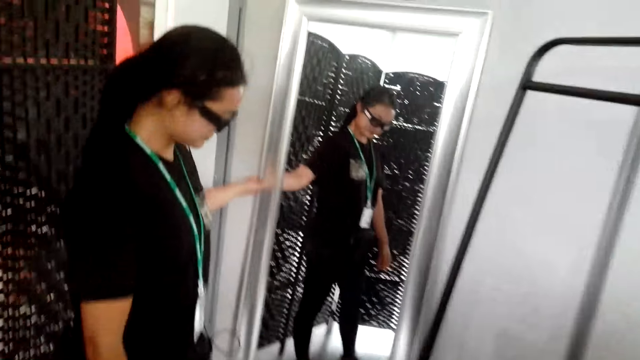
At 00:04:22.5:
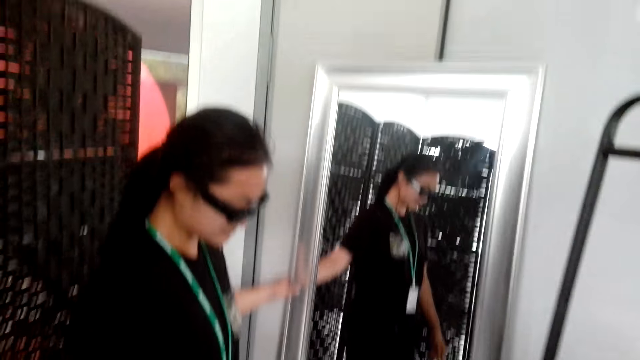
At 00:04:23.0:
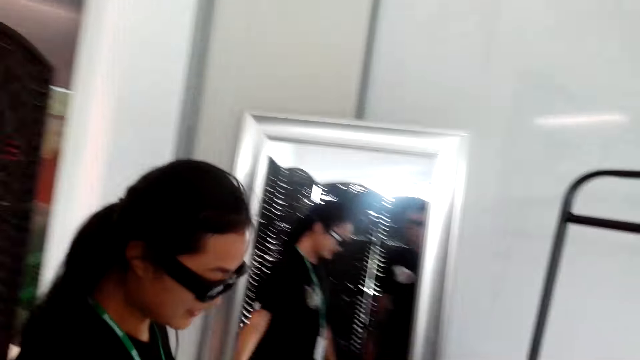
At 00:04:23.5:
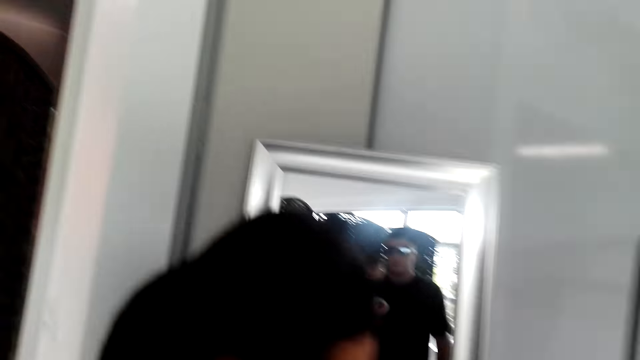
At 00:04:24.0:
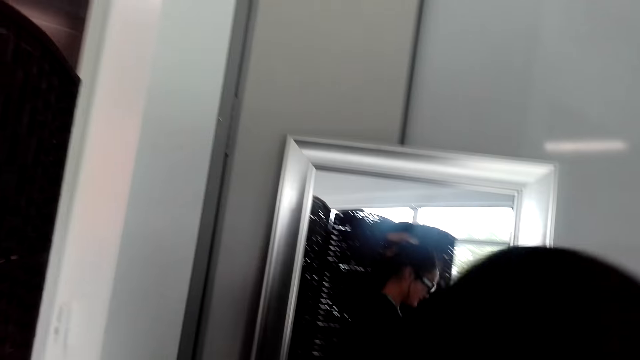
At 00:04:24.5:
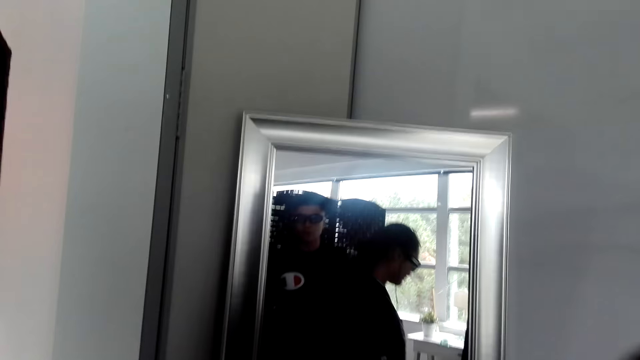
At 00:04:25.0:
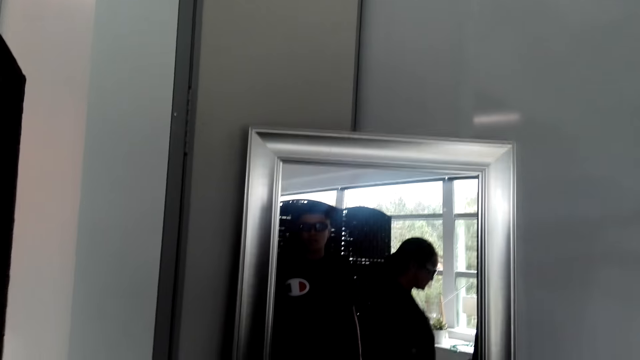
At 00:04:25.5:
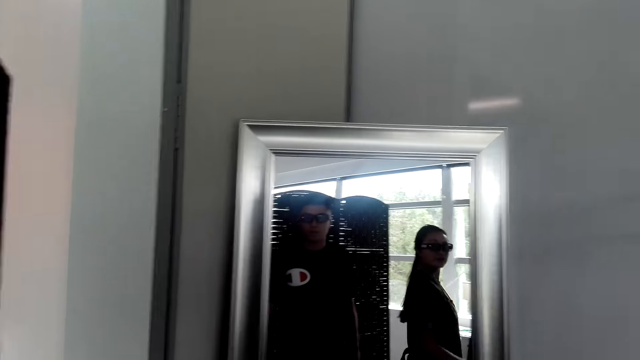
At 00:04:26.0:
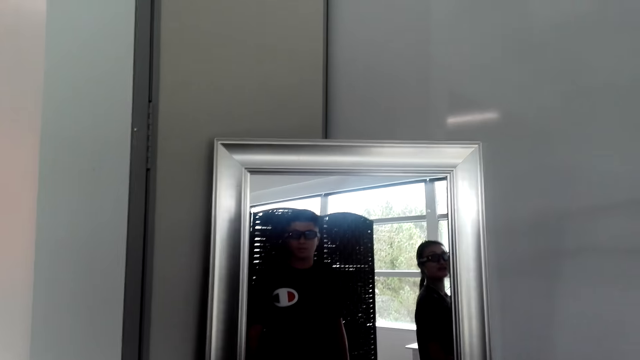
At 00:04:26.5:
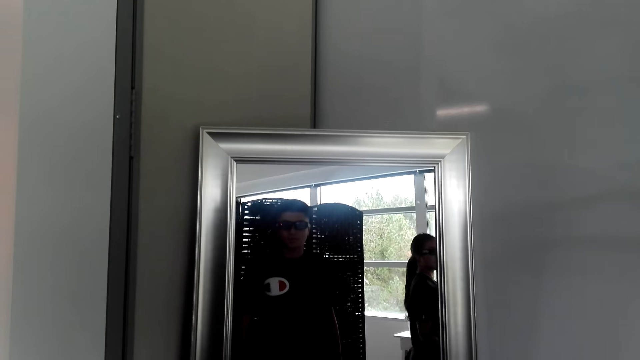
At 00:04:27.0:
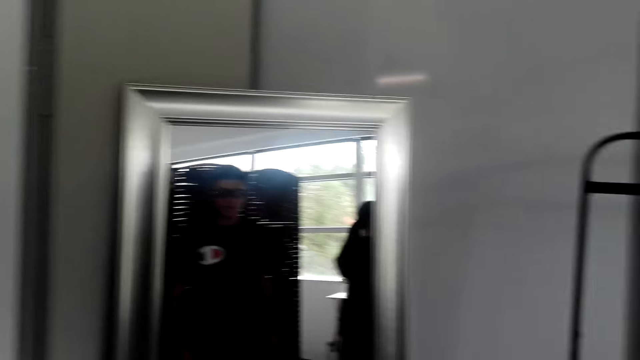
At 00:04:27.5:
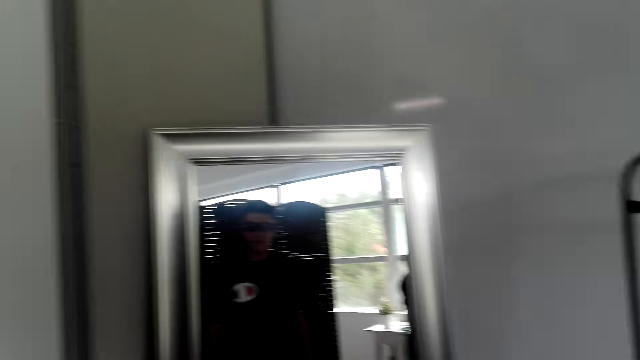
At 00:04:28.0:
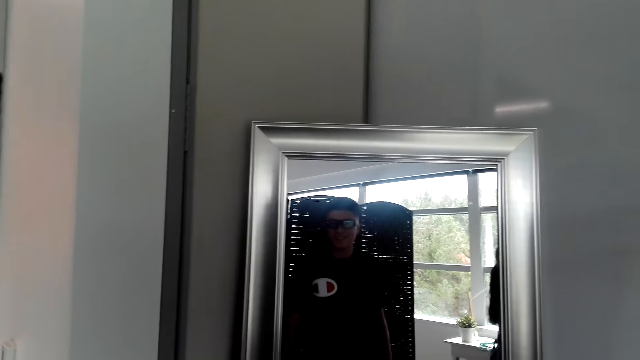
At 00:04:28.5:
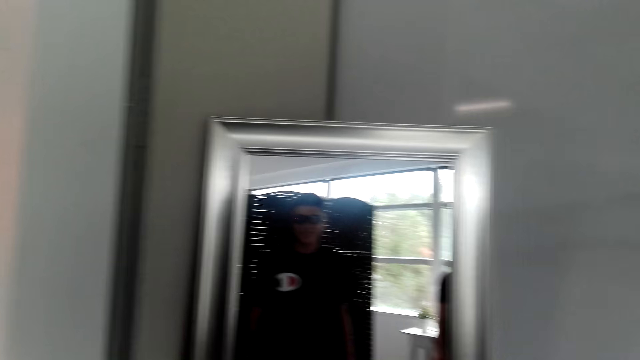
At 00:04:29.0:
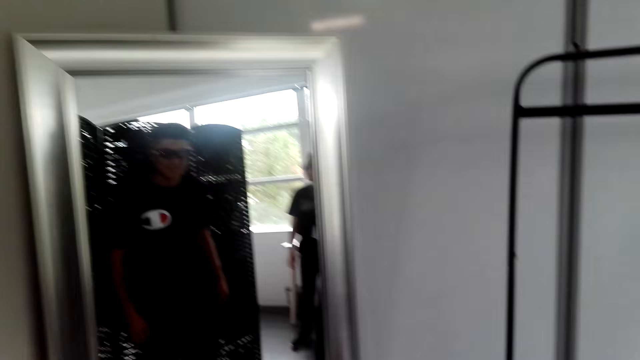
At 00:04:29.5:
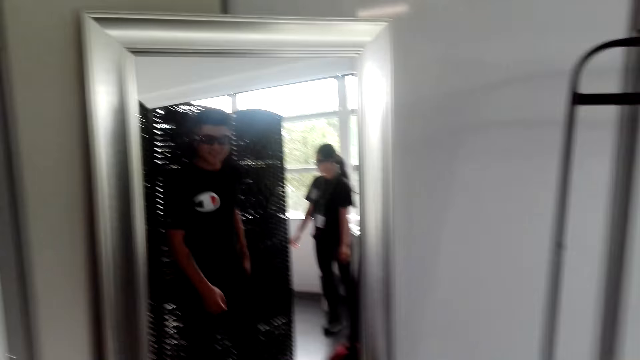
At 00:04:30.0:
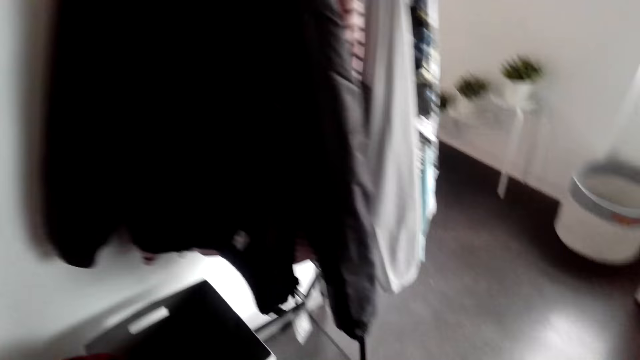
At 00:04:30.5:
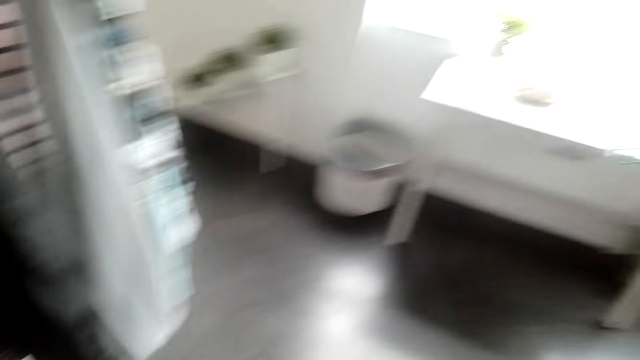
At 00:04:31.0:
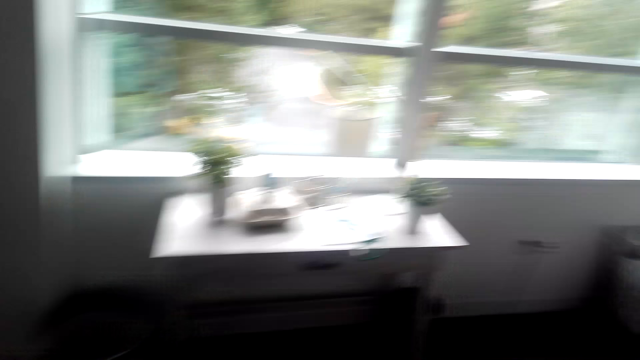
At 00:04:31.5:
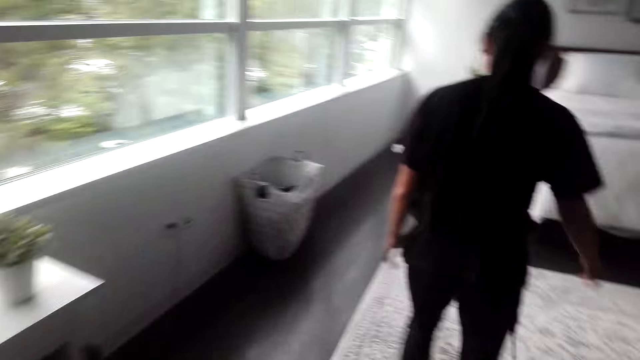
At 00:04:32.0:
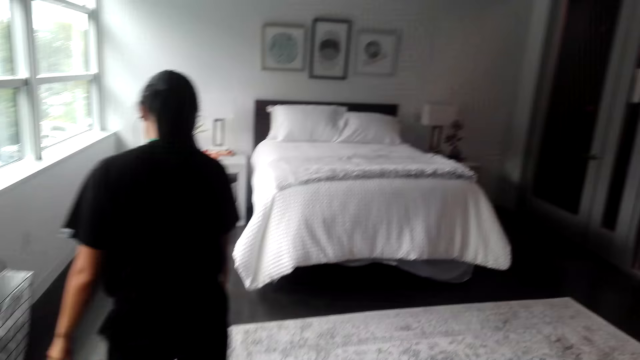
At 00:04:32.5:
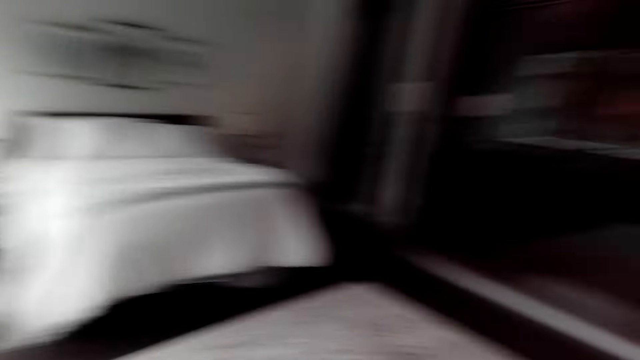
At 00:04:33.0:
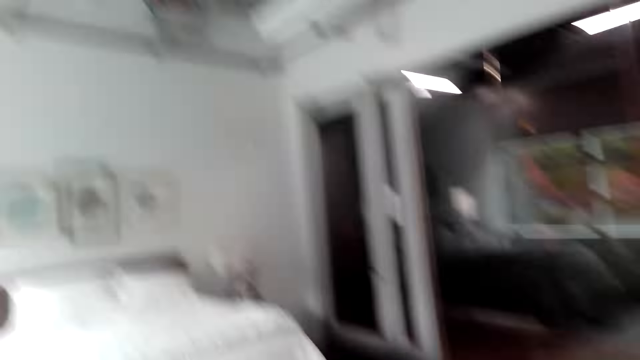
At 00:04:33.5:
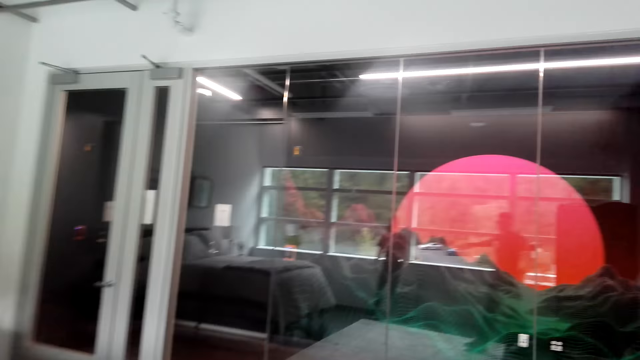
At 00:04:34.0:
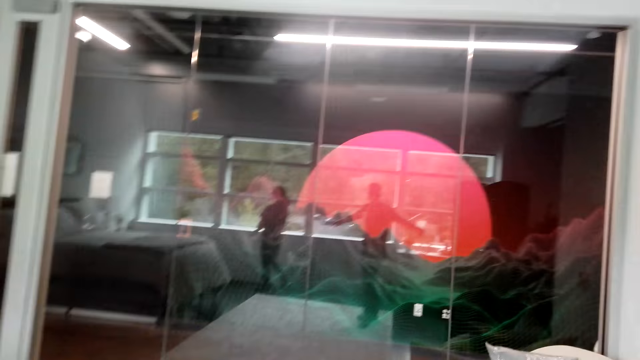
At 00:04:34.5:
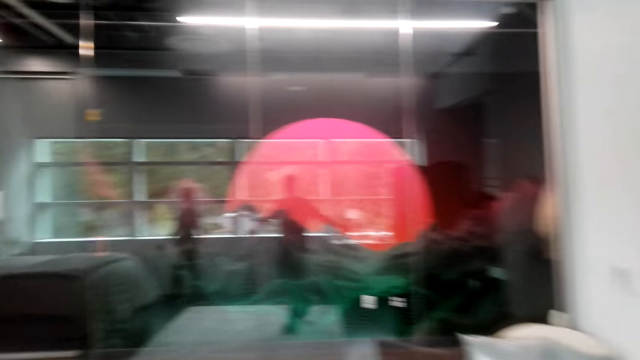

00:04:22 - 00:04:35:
The woman touches the mirror. The woman holds the mirror. The woman moves around. The camera wearer walks on the floor.

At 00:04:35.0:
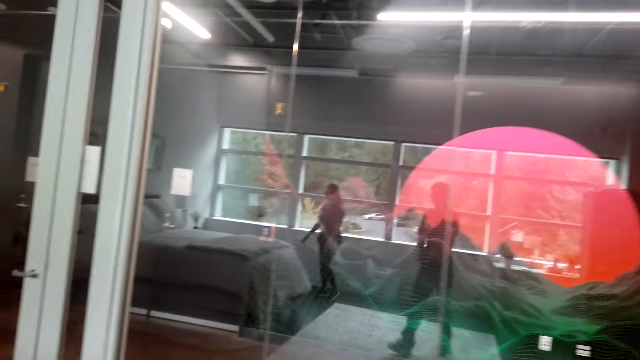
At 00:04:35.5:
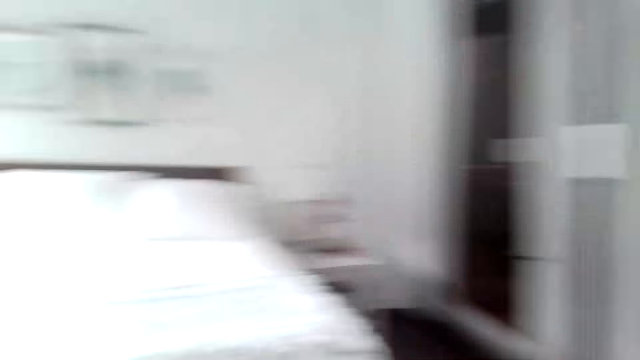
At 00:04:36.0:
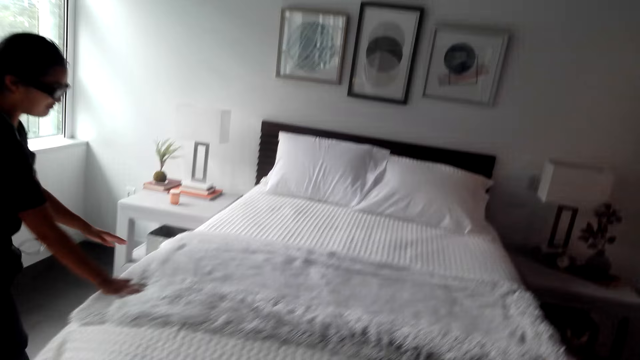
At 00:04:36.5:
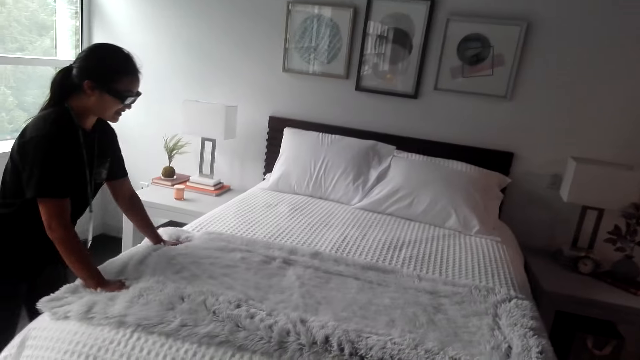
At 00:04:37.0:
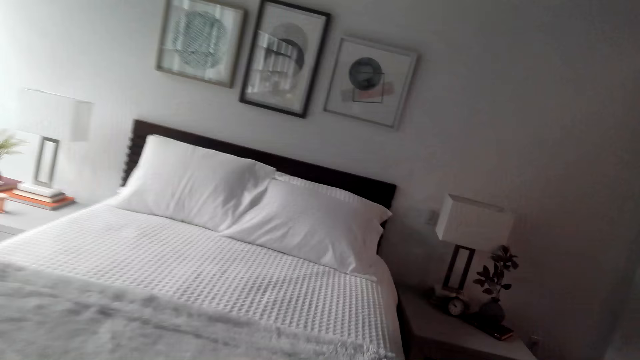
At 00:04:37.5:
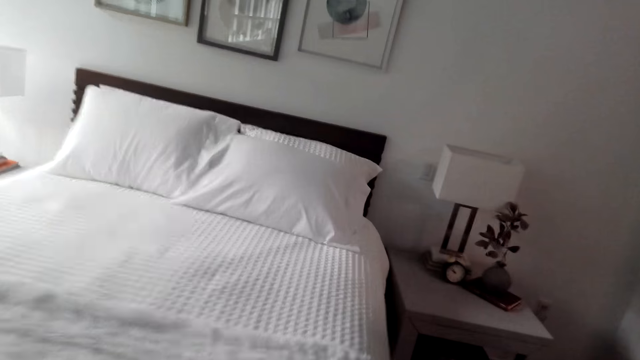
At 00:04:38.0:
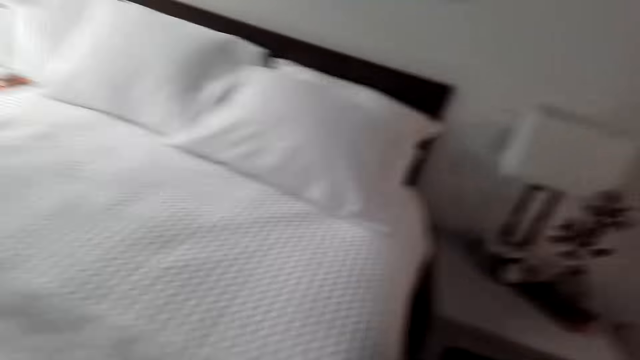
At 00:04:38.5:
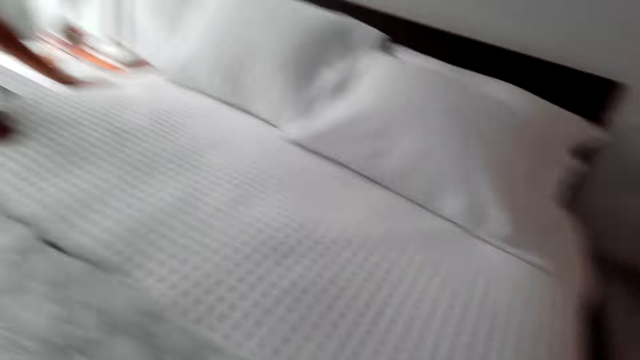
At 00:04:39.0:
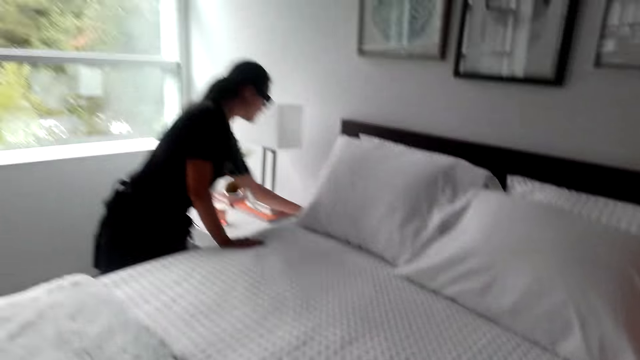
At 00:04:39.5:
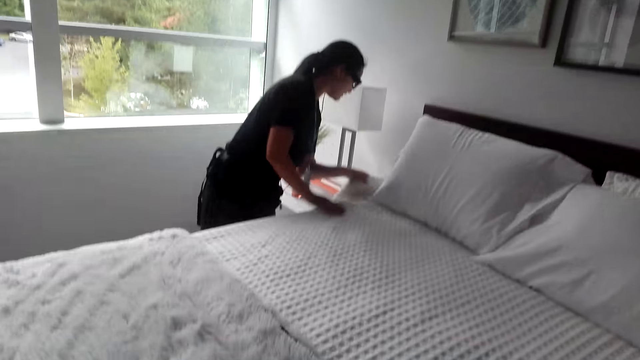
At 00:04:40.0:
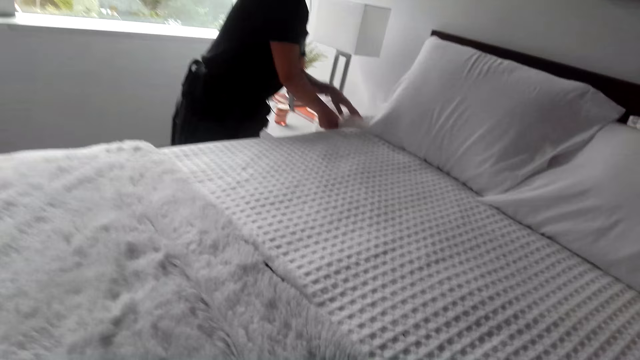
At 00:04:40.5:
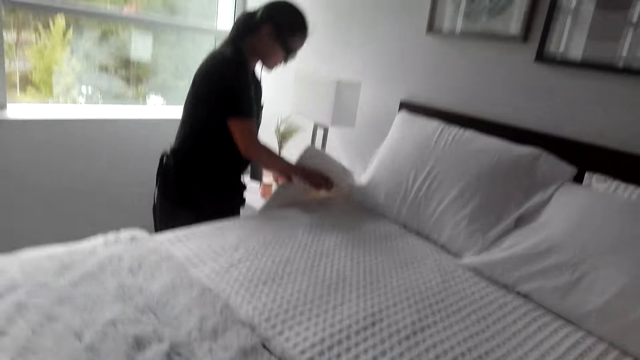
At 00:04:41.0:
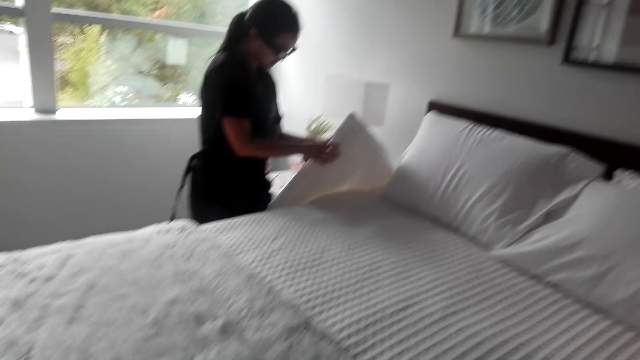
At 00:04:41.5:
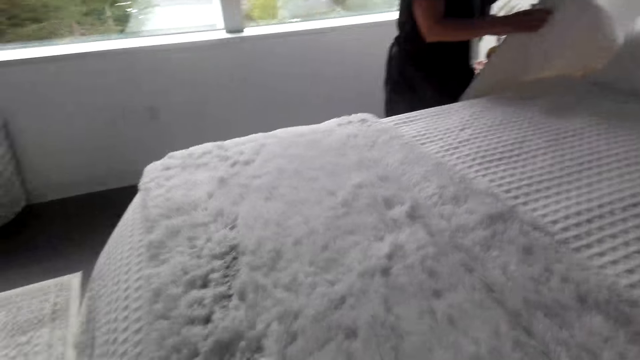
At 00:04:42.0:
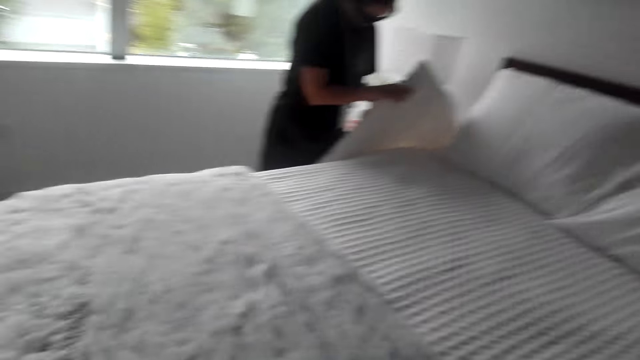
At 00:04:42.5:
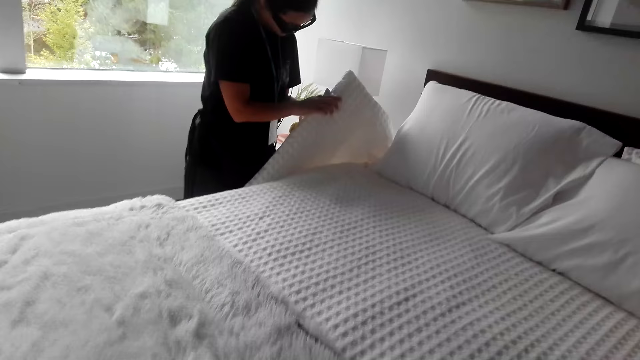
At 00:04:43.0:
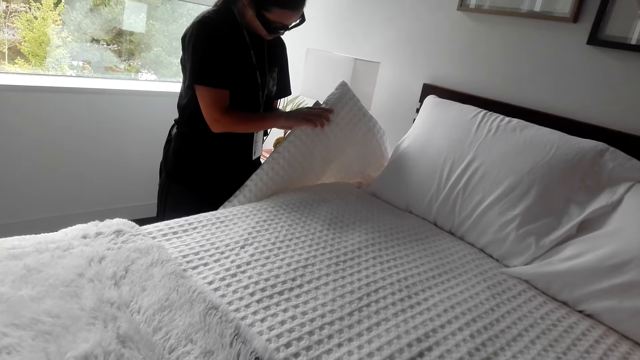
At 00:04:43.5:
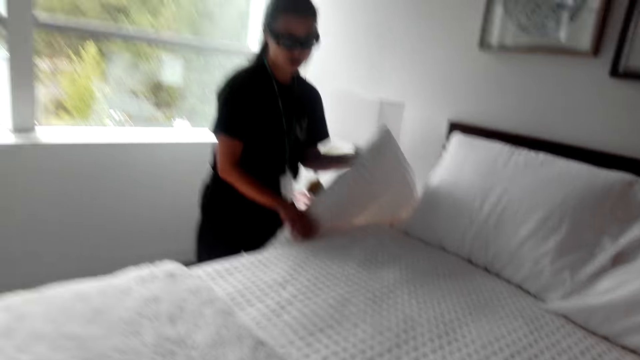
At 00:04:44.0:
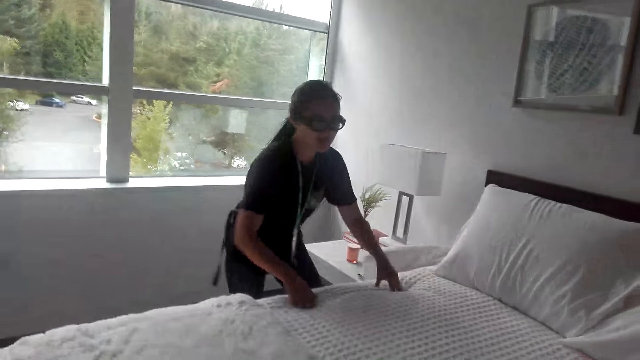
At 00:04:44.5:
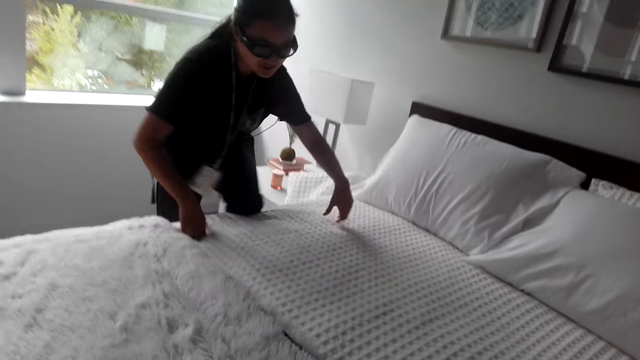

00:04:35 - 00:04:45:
A woman makes the bed. The woman untacks the bed.
